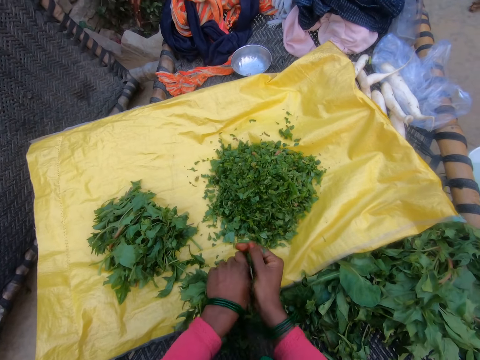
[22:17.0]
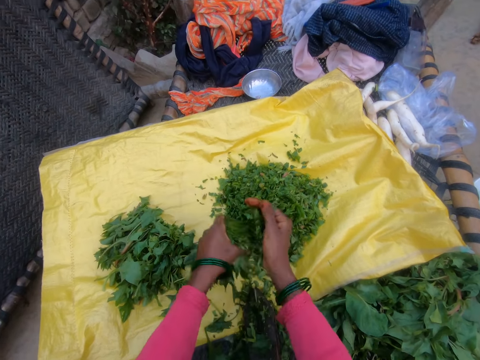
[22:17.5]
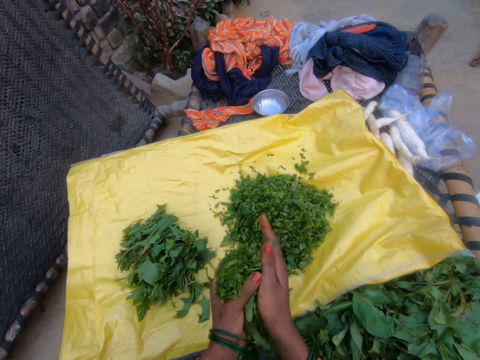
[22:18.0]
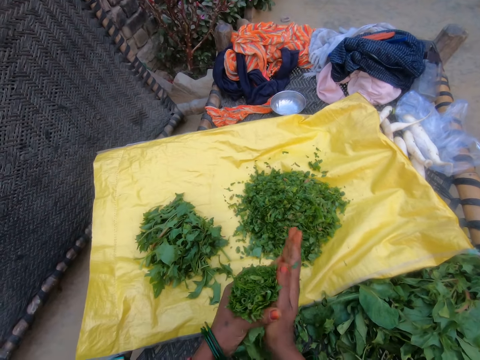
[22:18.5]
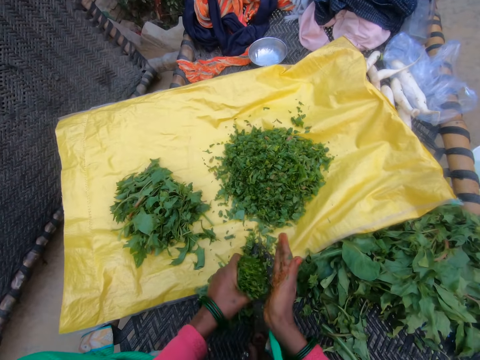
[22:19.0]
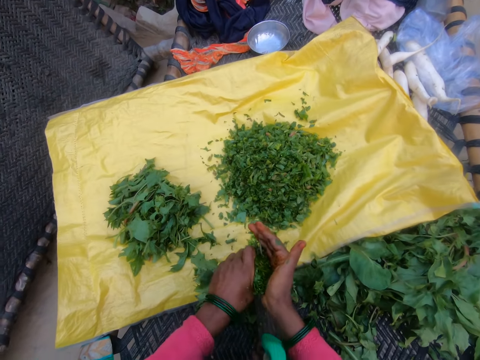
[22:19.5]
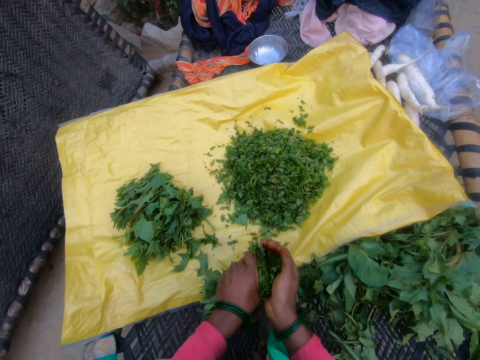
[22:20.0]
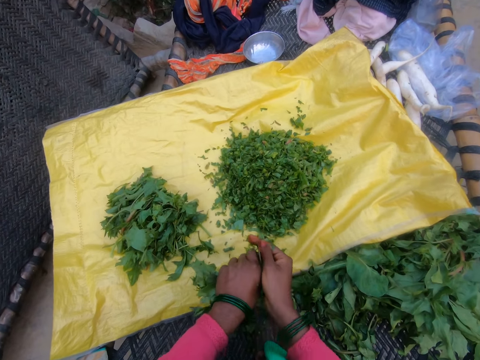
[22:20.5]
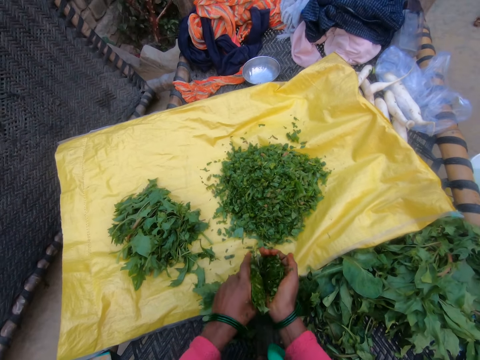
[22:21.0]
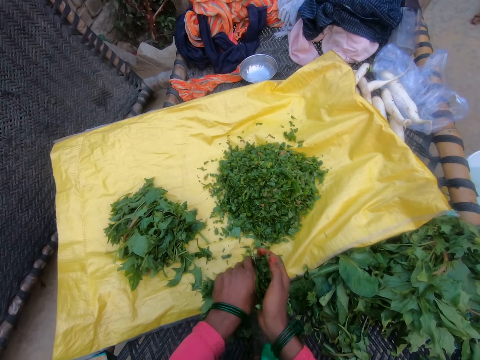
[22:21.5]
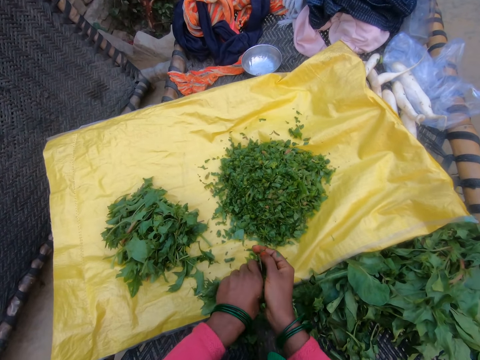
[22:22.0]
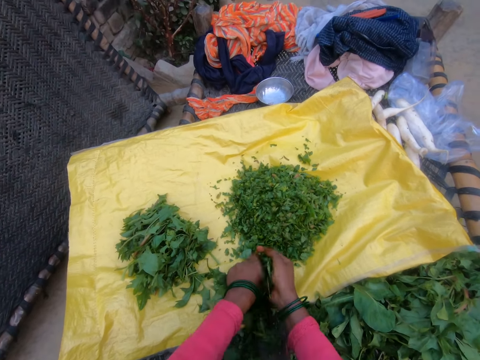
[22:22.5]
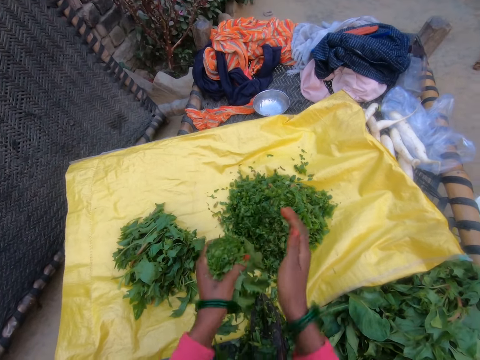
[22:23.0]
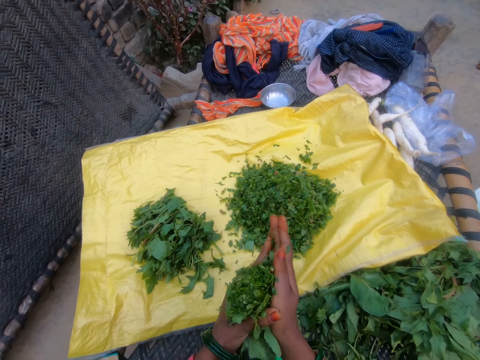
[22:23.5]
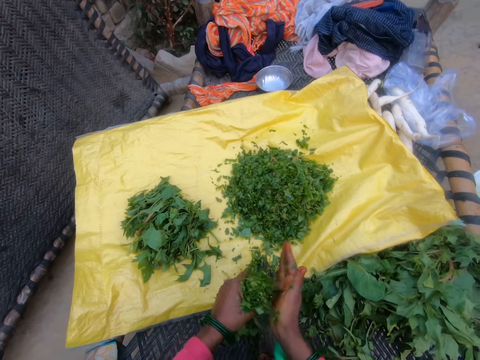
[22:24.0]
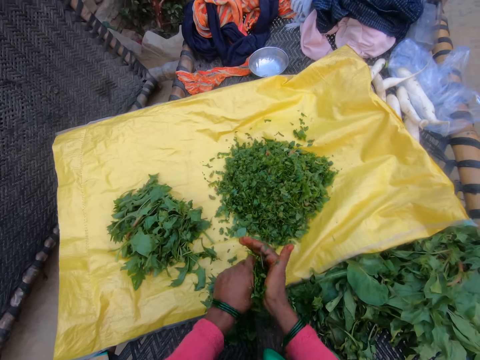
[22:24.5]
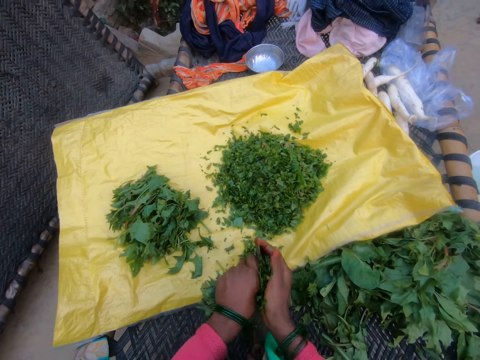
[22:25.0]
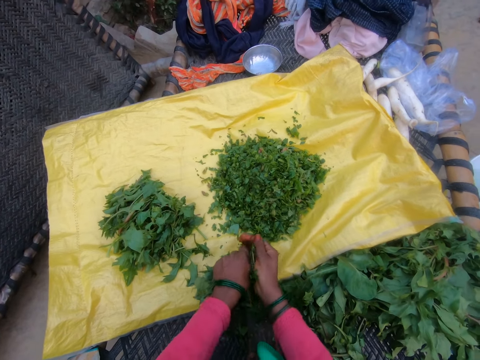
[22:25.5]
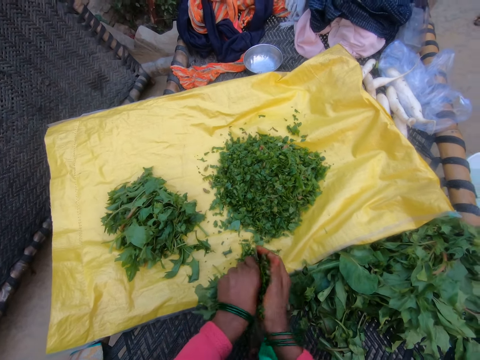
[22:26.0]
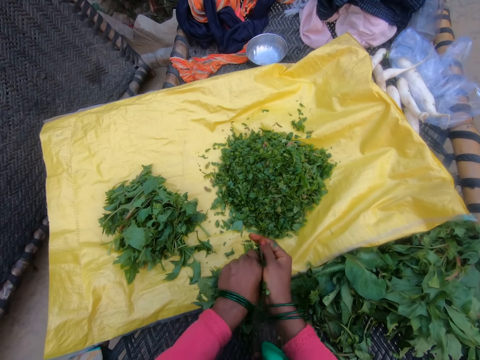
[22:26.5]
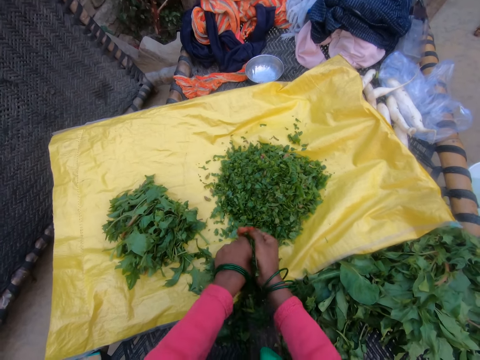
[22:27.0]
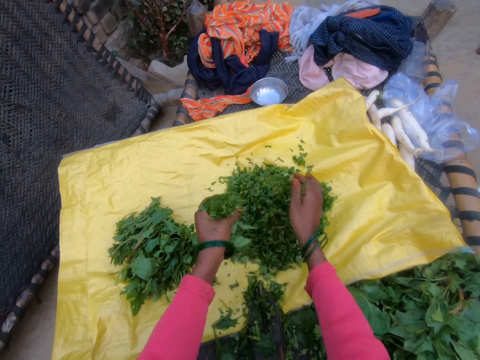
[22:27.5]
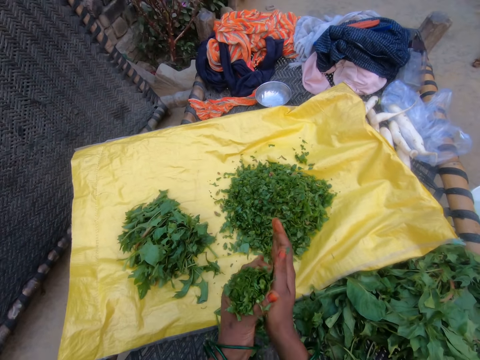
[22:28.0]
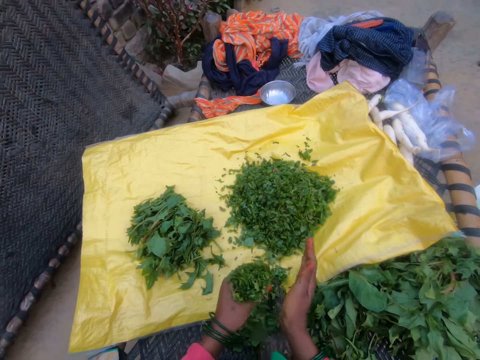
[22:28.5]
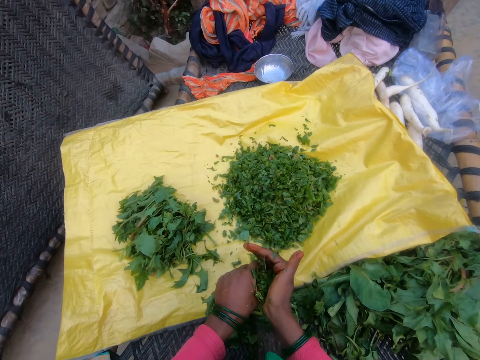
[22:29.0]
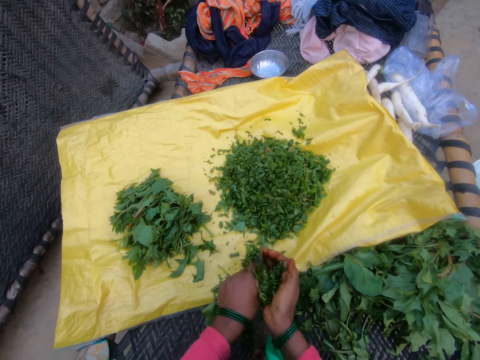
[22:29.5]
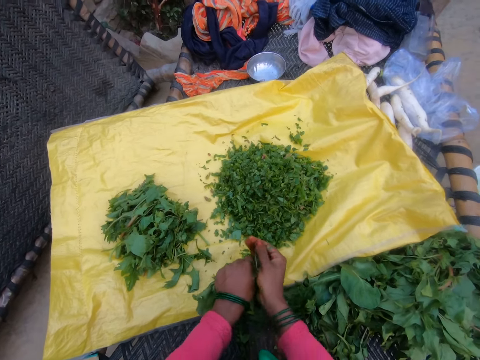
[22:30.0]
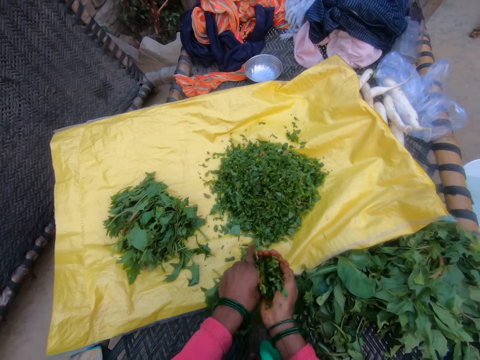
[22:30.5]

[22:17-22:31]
The camera wearer drops the cut vegetables on the sack. They press the vegetable with the hand. They cut the gathered vegetable with the cutting tool. They drop the cut vegetables on the sack. They press the vegetable with the hand. They cut the gathered vegetable with the cutting tool. They drop the cut vegetables on the sack. They press the vegetable with the hand. They cut the gathered vegetable with the cutting tool.

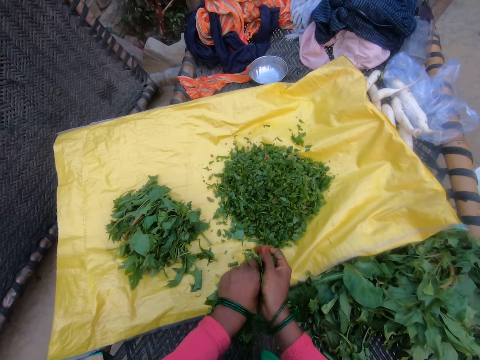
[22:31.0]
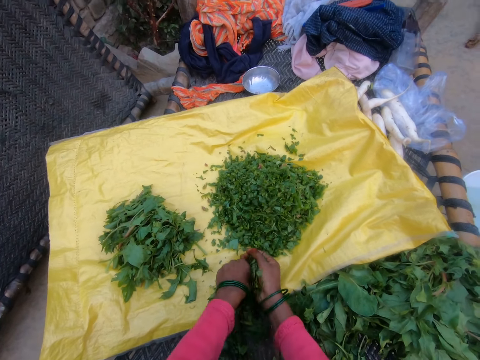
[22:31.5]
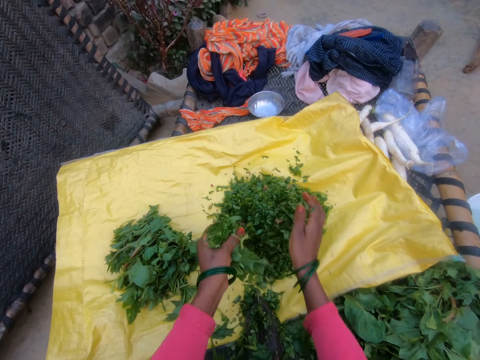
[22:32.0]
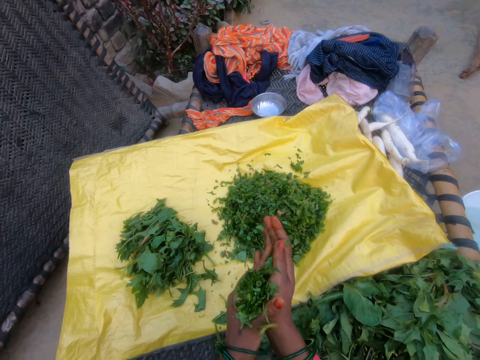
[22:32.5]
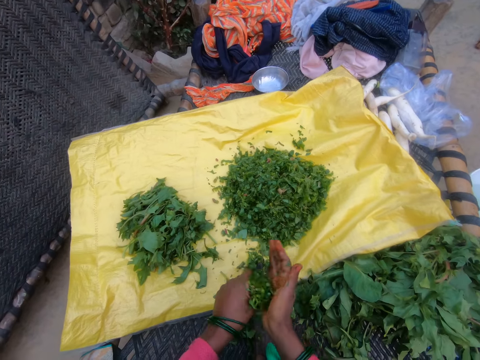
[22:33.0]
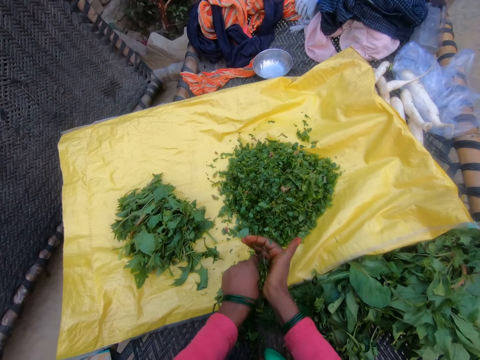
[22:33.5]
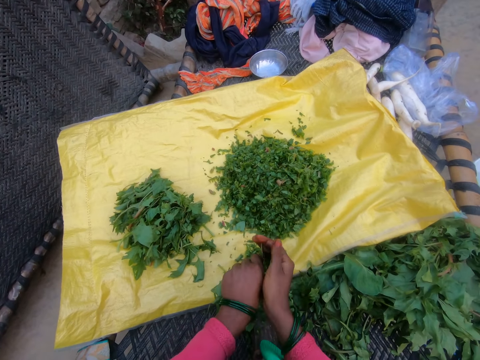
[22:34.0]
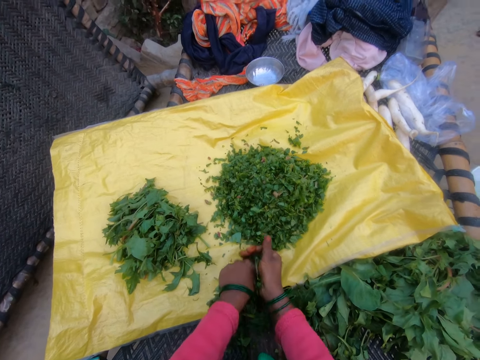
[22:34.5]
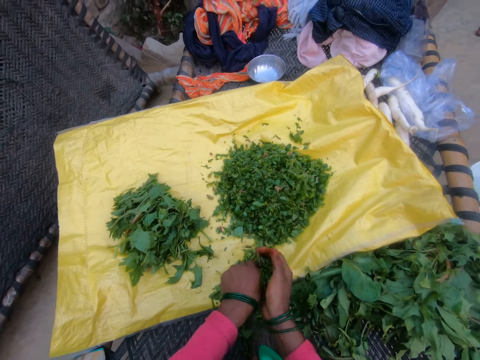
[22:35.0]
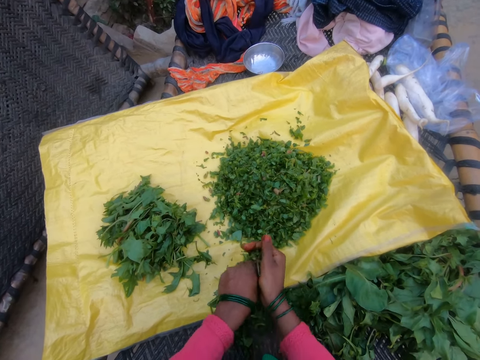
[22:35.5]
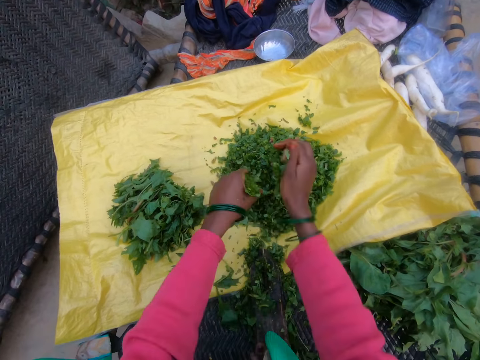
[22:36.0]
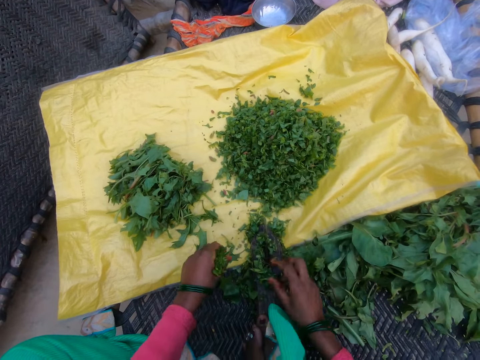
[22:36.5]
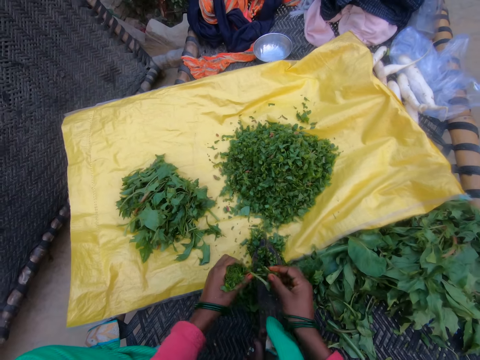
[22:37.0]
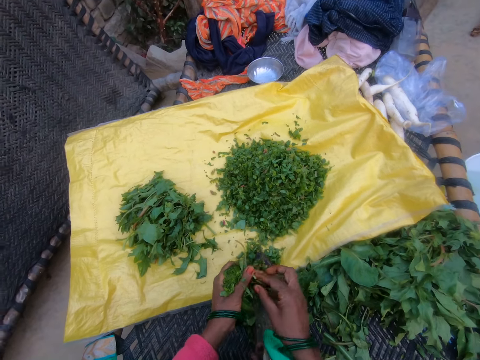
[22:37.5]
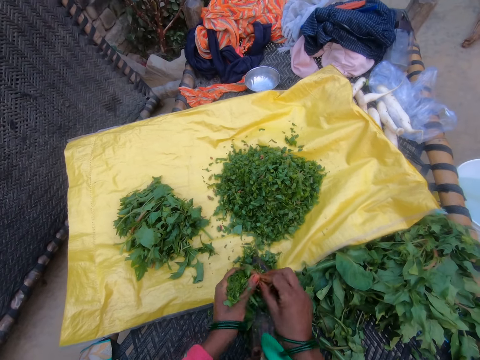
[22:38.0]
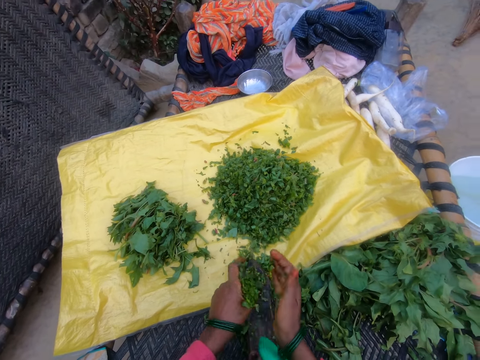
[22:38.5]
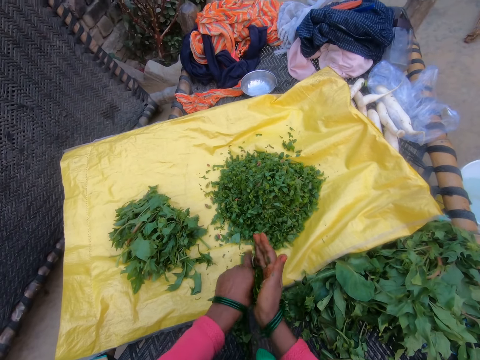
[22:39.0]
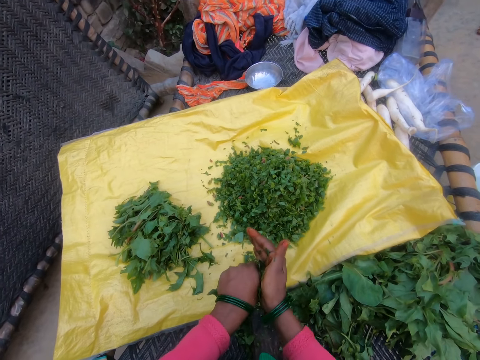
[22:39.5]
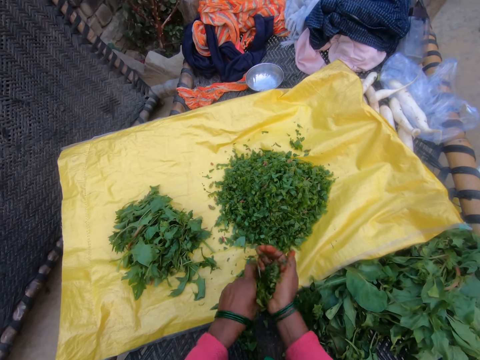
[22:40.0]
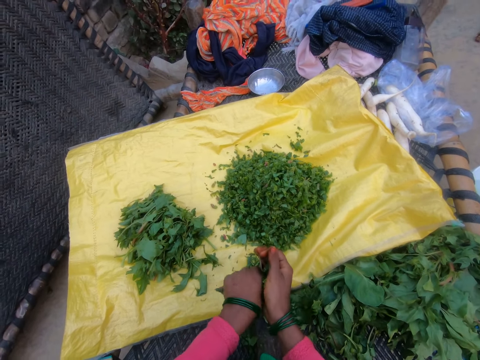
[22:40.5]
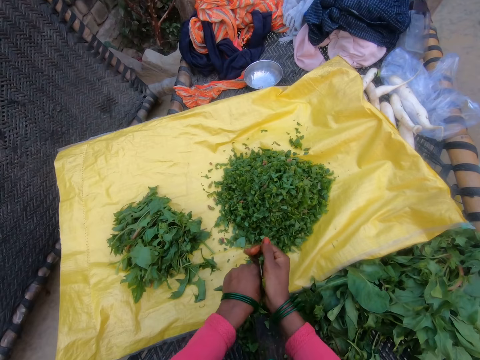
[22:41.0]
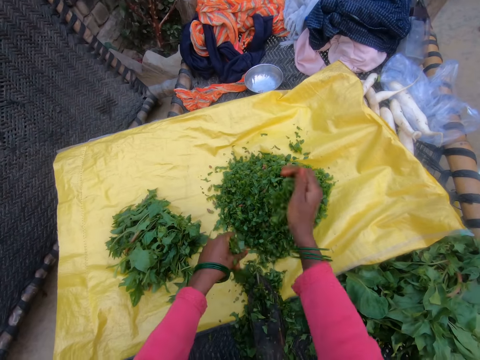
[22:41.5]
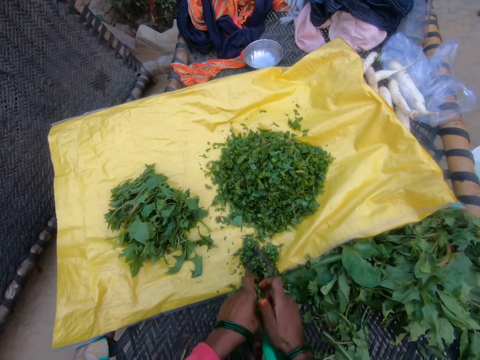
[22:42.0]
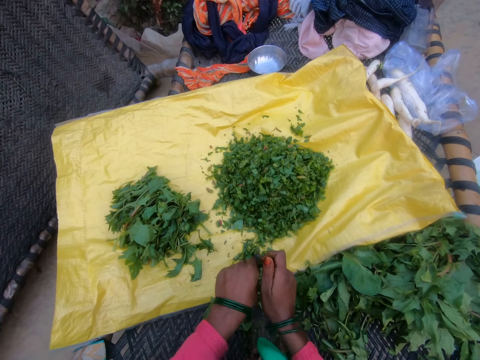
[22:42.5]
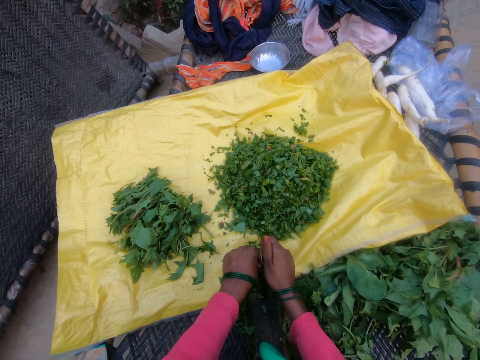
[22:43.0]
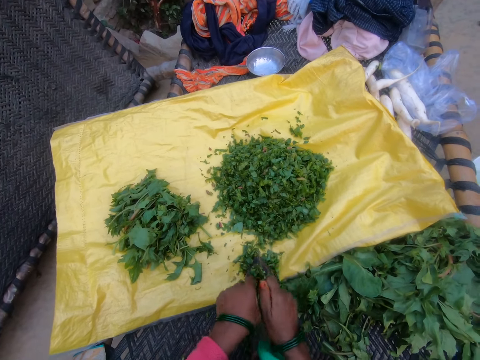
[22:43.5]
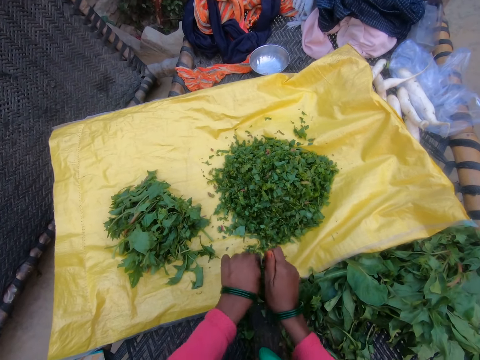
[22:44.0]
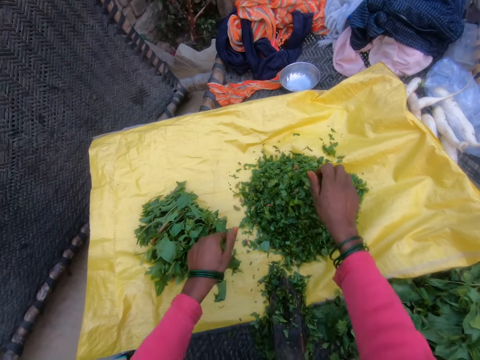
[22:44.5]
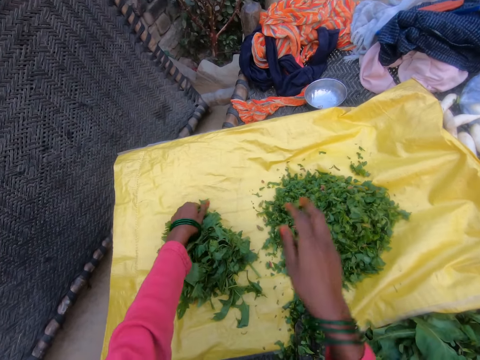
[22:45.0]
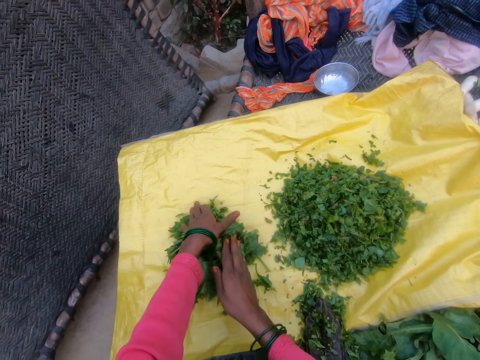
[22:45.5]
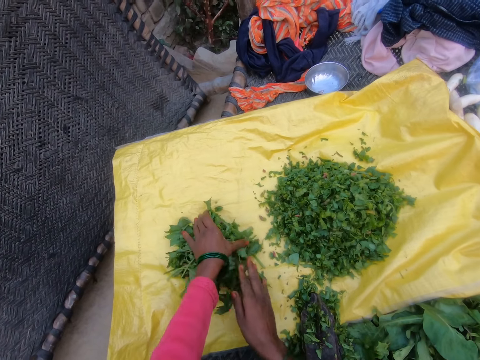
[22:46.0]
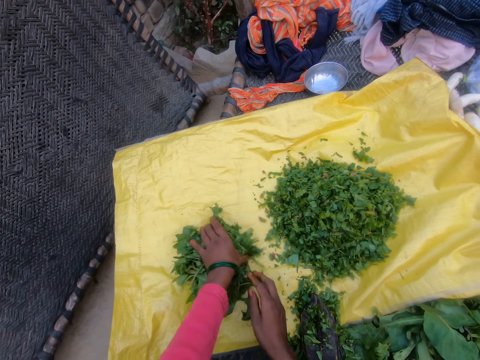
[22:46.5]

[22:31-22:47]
The camera wearer drops the cut vegetables on the sack. They press the vegetable with the hand. They cut the gathered vegetable with the cutting tool. They drop the cut vegetables on the sack. They pick up the piece of vegetable with the hand. They cut the gathered vegetable with the cutting tool. They put the pieces of vegetable together. They drop the cut vegetables on the sack. They cut the gathered vegetable with the cutting tool. They cut the vegetable. They drop the cut vegetables on the sack.
